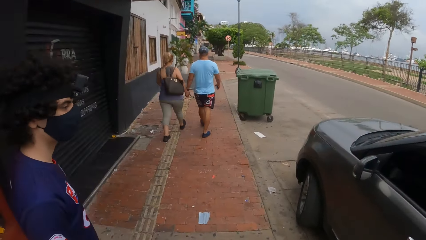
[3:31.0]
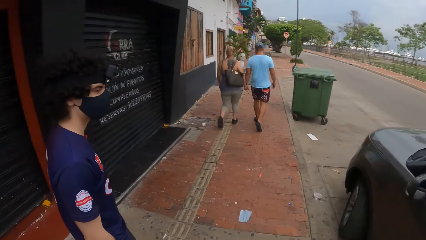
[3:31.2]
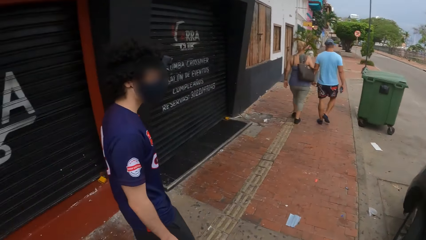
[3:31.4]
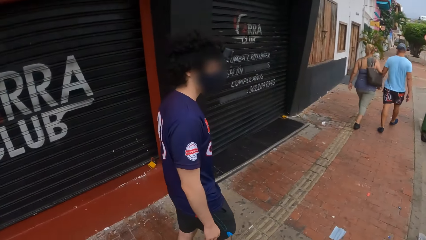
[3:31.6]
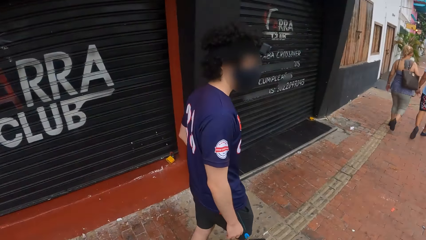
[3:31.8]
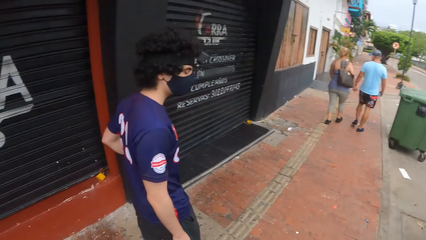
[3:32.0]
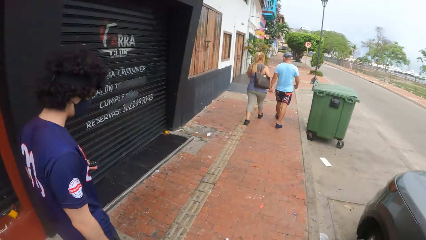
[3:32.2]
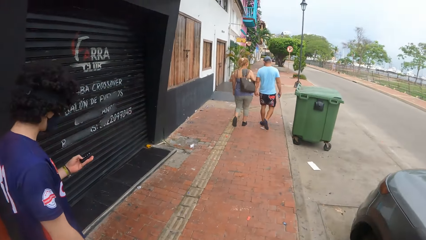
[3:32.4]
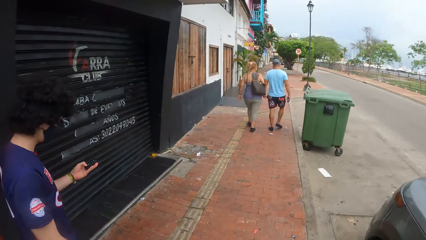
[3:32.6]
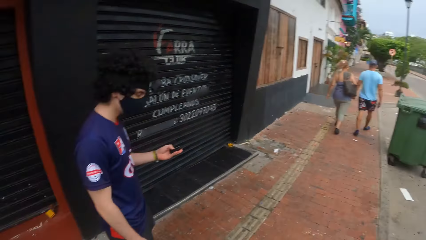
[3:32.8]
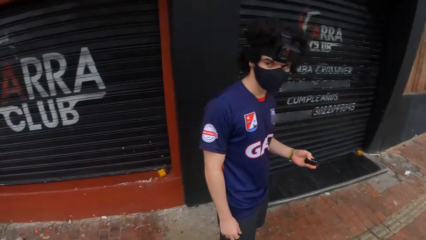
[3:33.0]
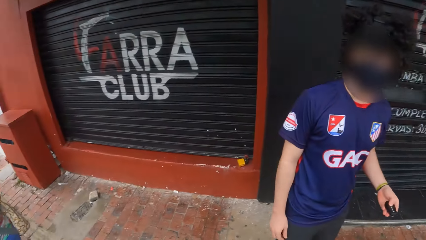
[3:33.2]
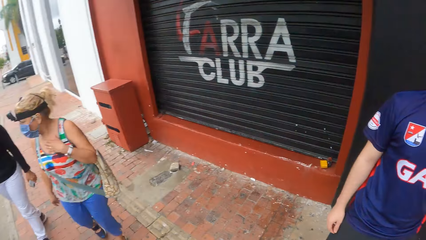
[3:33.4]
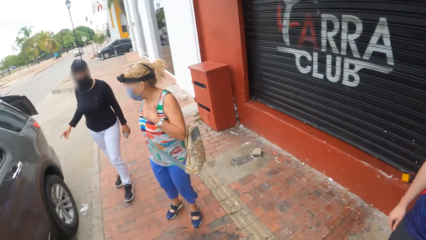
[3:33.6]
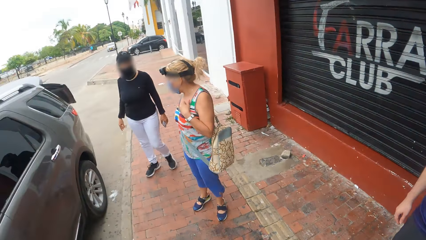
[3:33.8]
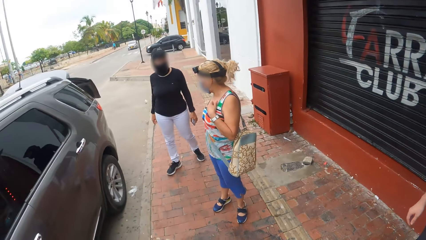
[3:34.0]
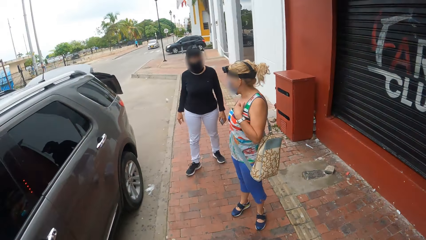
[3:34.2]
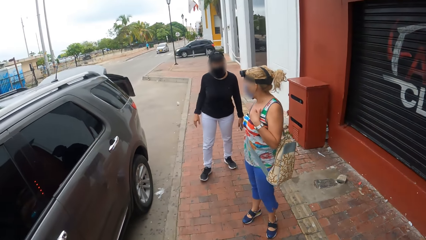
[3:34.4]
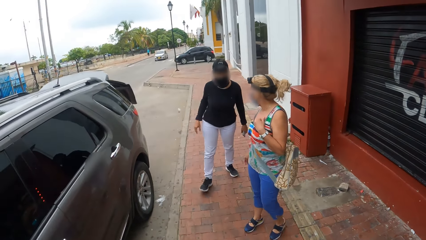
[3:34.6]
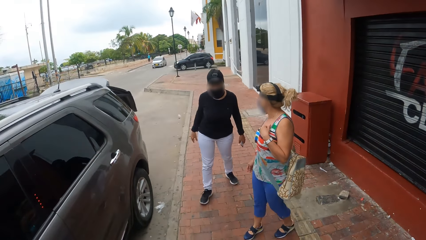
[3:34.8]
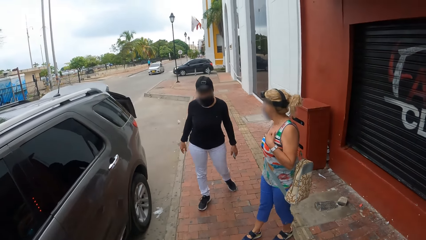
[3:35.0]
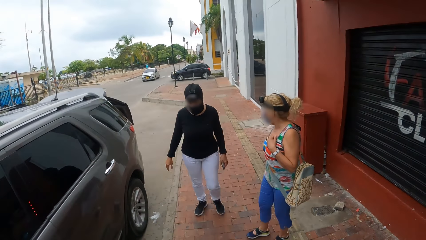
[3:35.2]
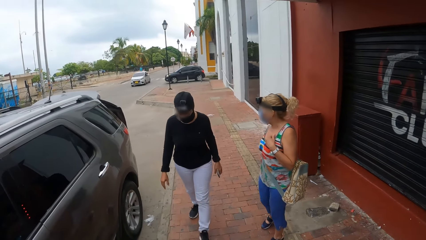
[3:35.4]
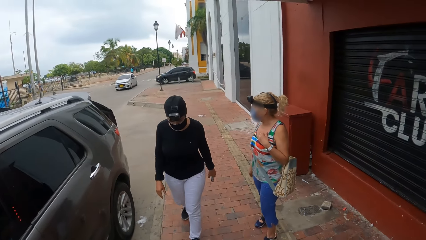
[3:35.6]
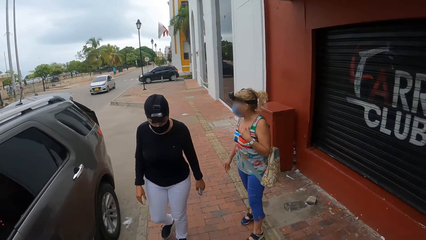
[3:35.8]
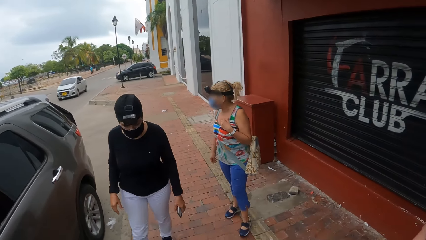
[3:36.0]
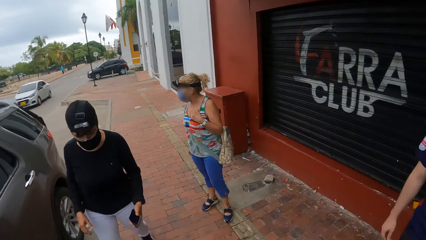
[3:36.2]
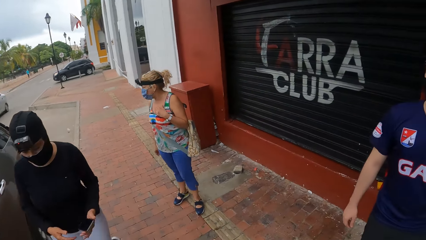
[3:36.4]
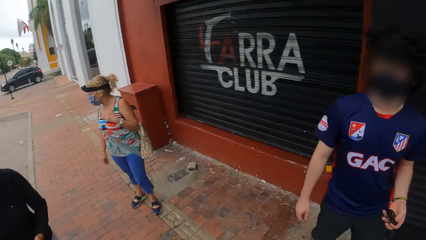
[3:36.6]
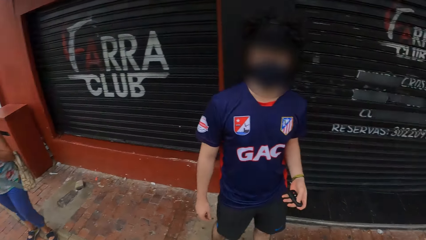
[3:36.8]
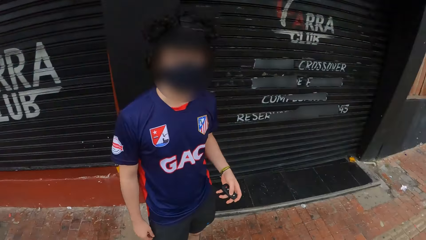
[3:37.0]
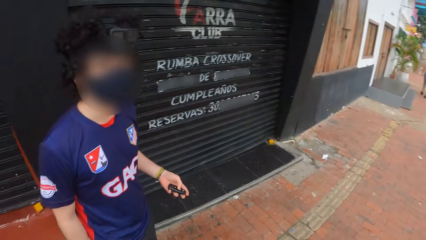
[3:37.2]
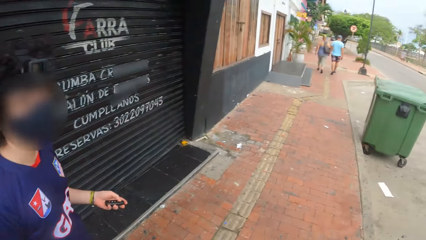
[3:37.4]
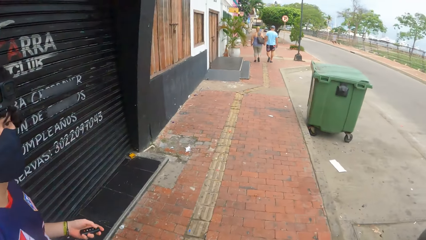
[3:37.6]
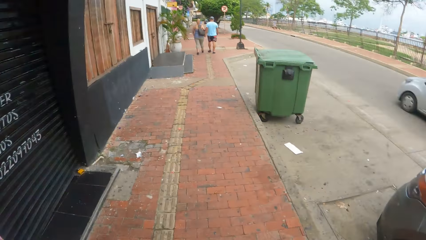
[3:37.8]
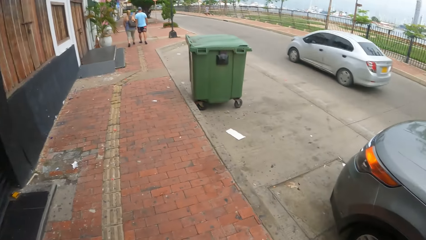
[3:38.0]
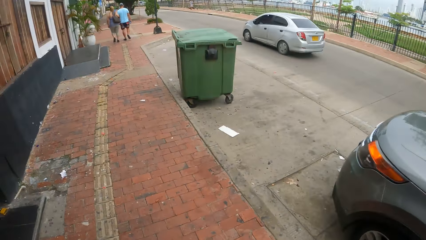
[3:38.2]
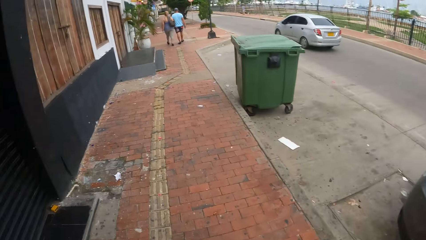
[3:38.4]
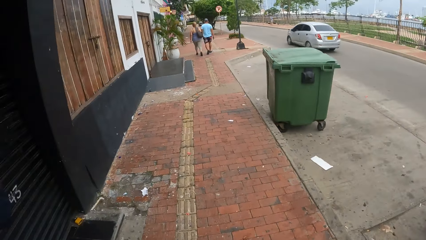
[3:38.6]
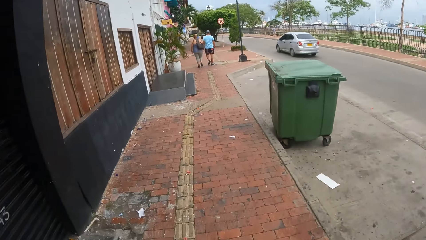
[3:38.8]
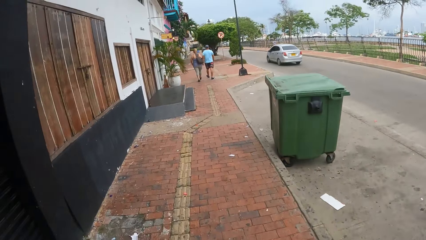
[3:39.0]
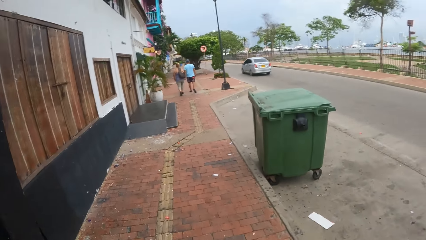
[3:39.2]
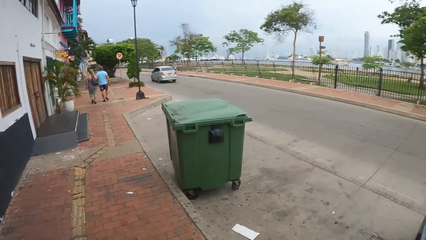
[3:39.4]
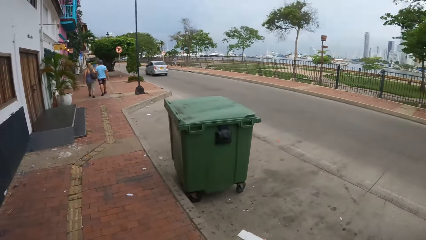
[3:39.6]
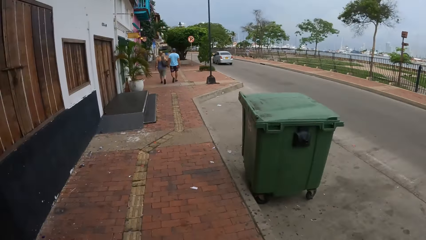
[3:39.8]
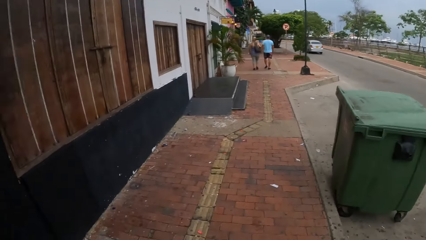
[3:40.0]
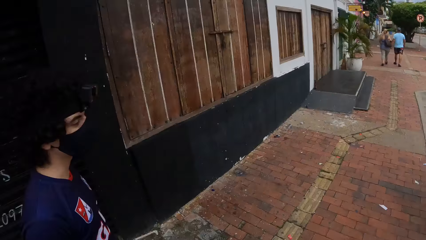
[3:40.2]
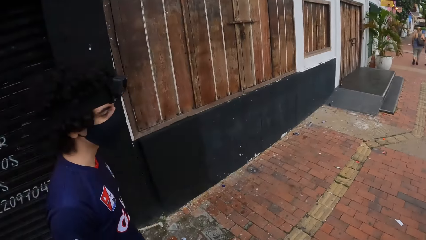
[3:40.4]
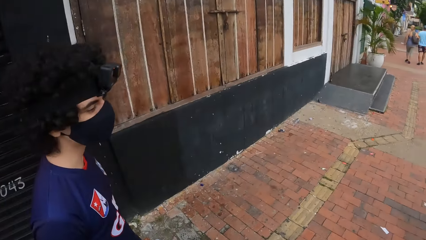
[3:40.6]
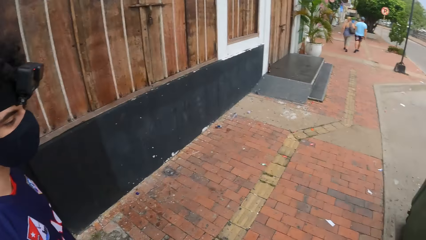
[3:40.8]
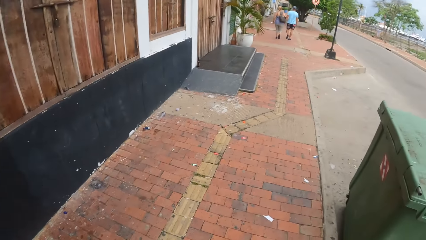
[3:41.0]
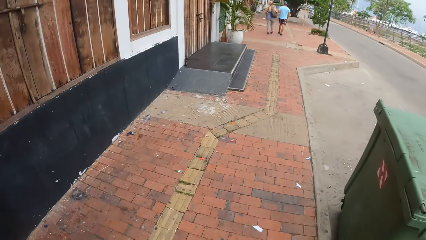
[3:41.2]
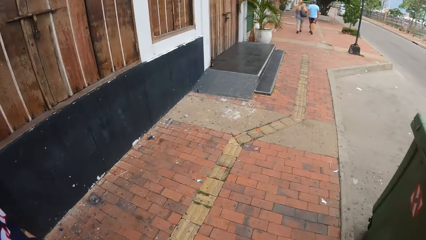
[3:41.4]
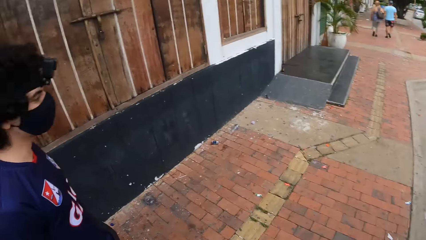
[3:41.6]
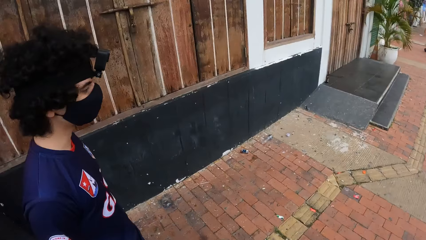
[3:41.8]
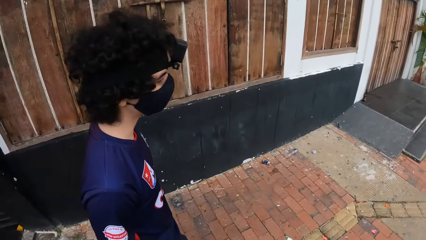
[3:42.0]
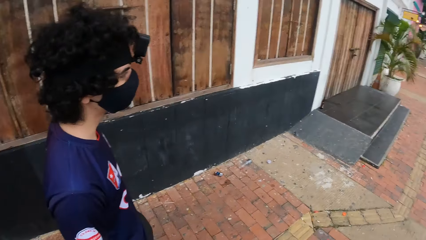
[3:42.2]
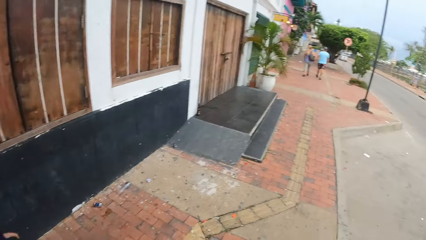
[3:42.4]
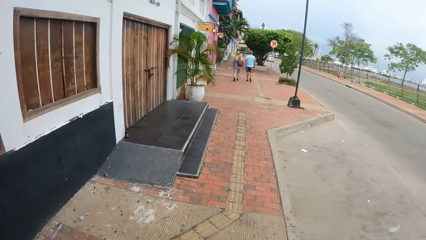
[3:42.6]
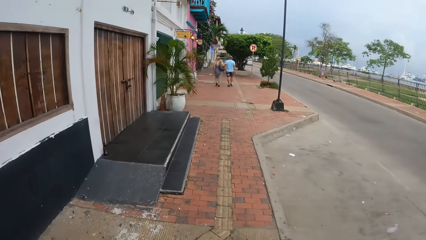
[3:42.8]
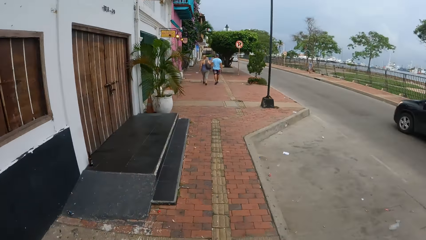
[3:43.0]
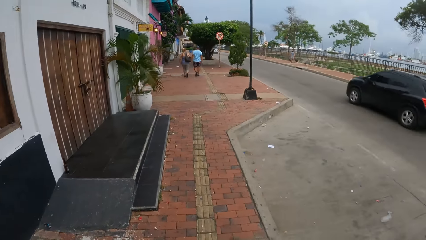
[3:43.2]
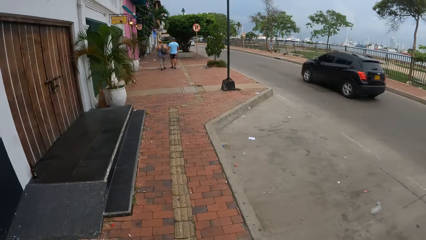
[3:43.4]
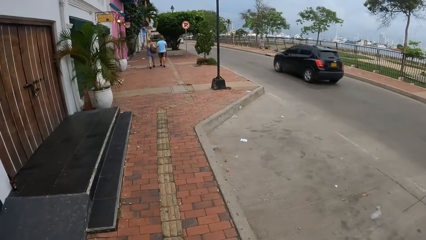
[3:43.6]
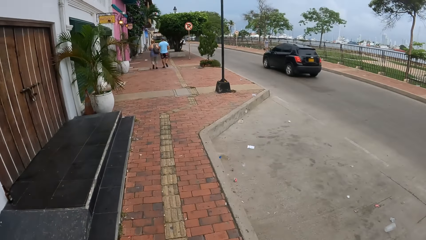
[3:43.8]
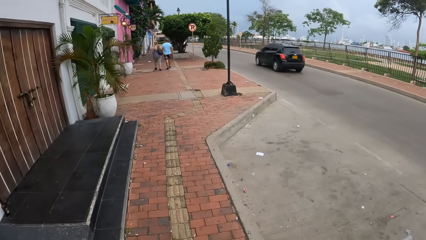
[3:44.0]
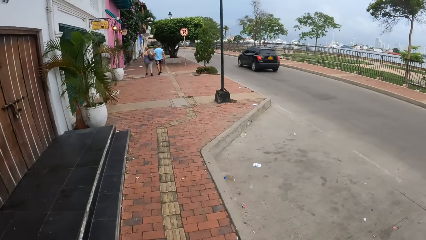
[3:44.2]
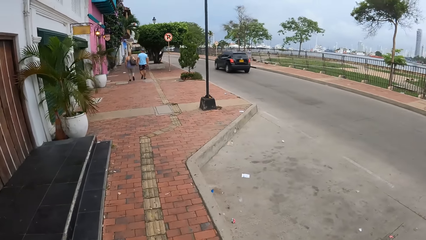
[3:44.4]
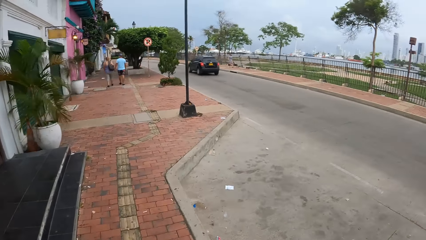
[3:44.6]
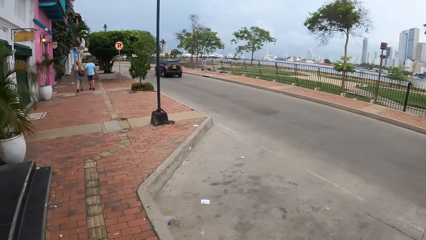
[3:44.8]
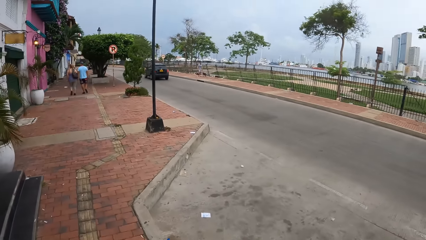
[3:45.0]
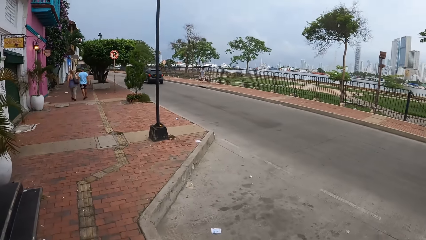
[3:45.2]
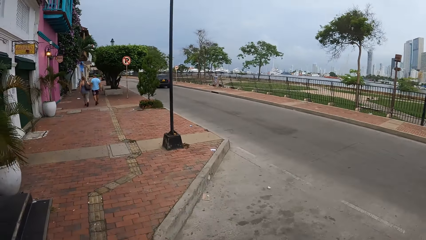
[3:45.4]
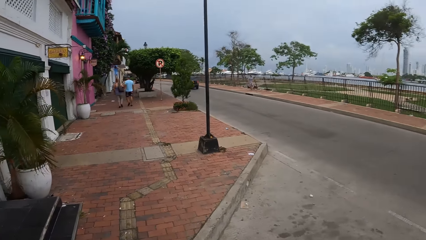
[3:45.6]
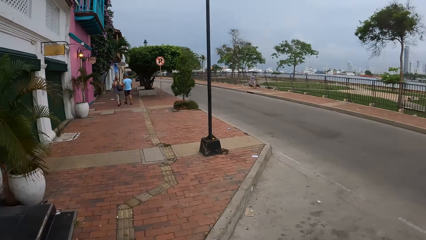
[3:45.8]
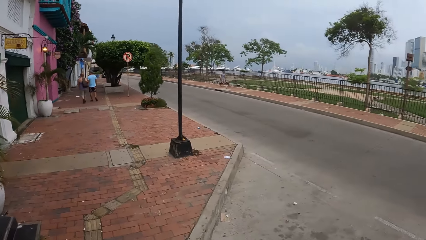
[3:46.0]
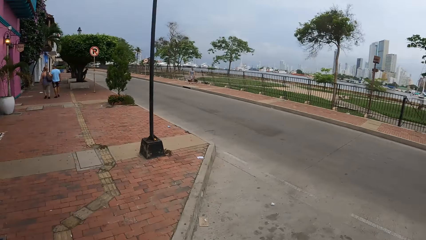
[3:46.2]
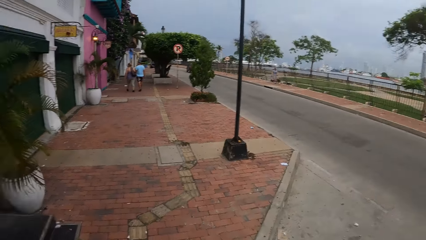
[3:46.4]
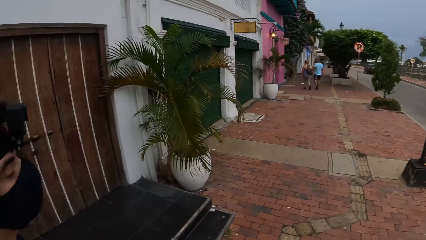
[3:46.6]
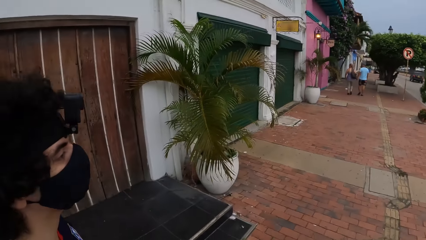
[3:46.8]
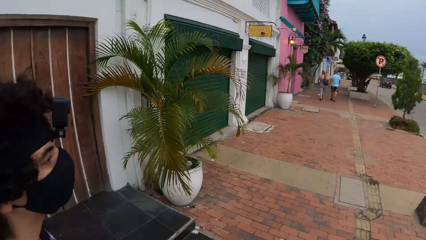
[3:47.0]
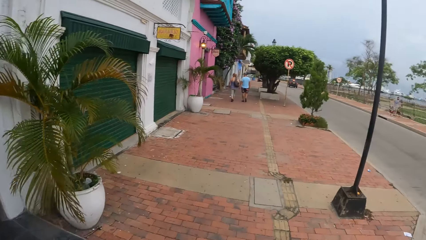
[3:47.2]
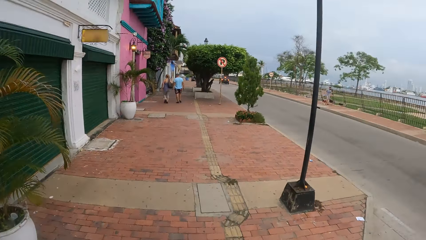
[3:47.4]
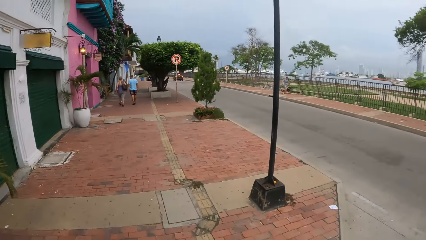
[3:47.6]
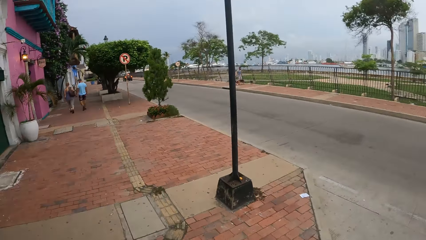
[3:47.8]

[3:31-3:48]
A man picks up the car key from the pocket. The man walks around. The camera wearer turns around. They look at a woman and another woman. The first woman moves towards the camera wearer. The camera wearer looks around. The camera wearer and the man, the first woman and the other woman move forward. The camera wearer walks around. They interact with the man.
